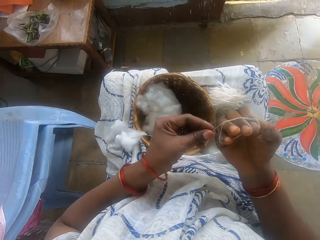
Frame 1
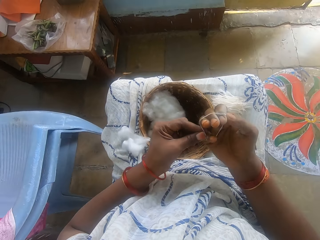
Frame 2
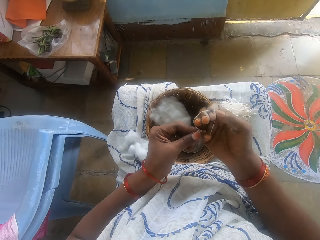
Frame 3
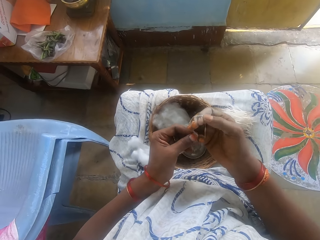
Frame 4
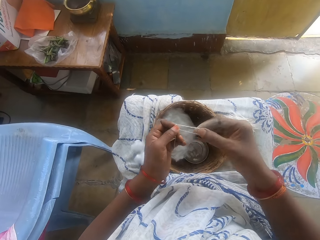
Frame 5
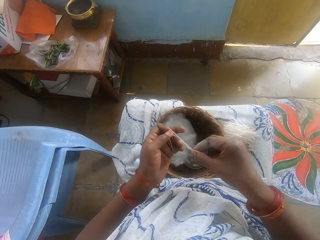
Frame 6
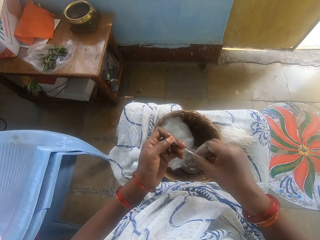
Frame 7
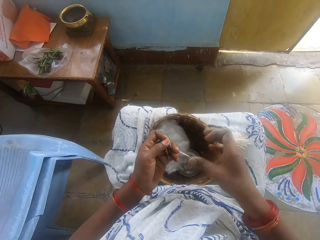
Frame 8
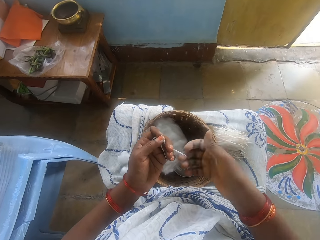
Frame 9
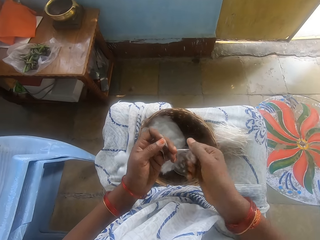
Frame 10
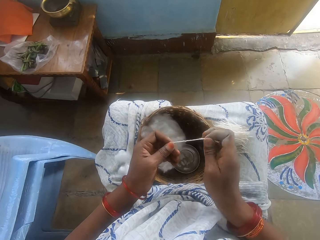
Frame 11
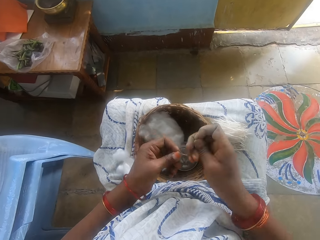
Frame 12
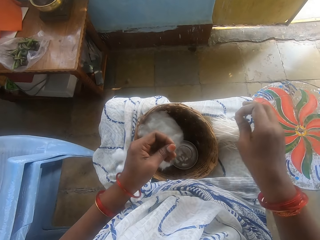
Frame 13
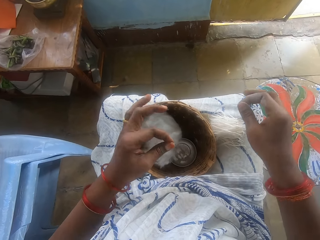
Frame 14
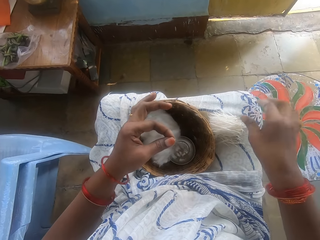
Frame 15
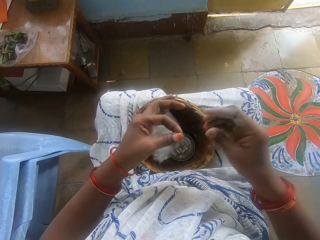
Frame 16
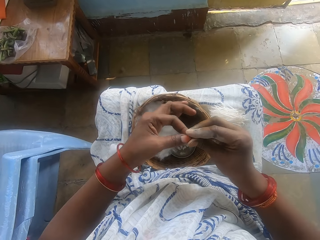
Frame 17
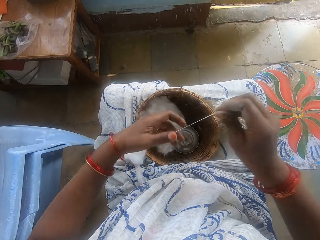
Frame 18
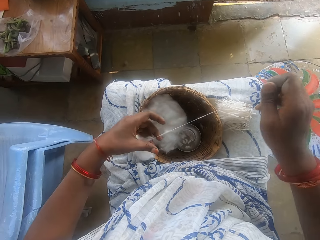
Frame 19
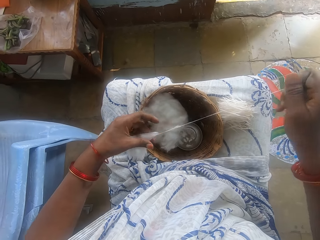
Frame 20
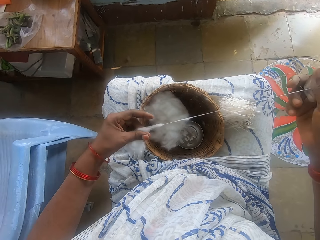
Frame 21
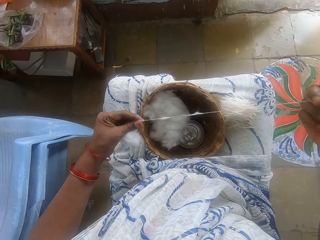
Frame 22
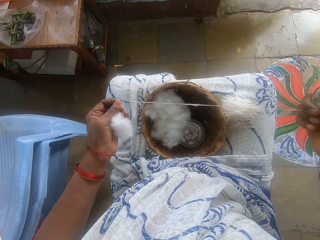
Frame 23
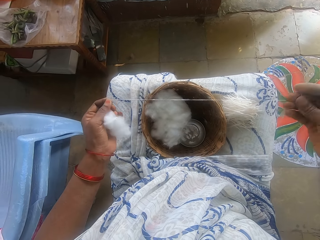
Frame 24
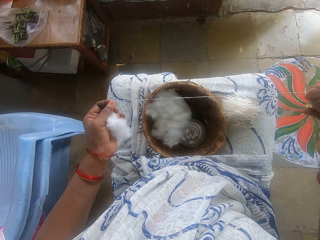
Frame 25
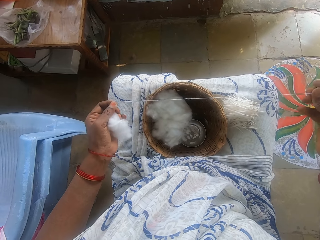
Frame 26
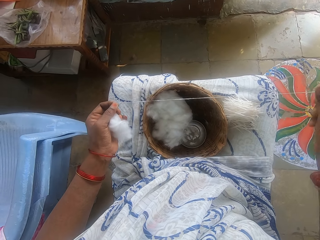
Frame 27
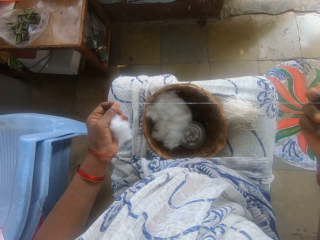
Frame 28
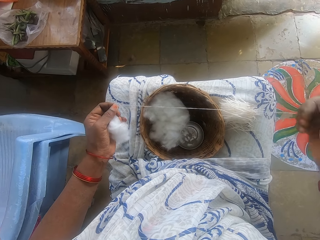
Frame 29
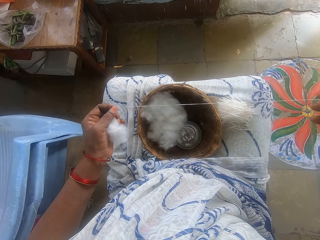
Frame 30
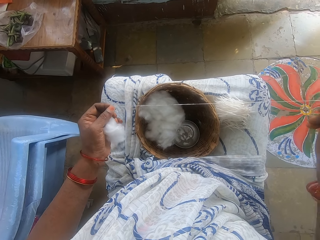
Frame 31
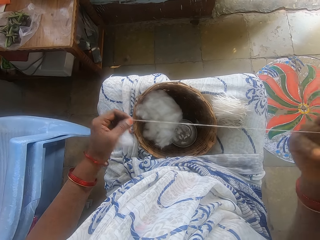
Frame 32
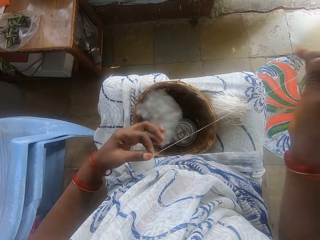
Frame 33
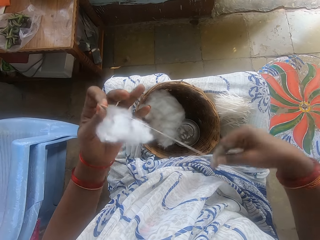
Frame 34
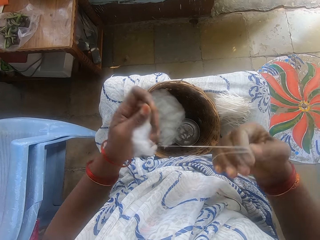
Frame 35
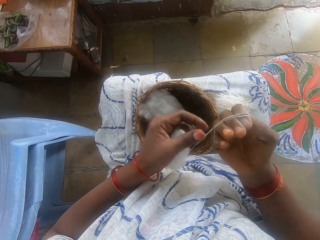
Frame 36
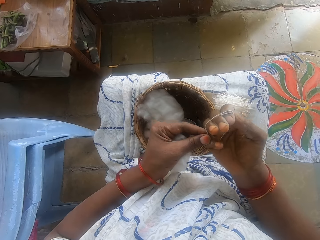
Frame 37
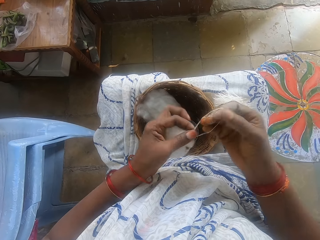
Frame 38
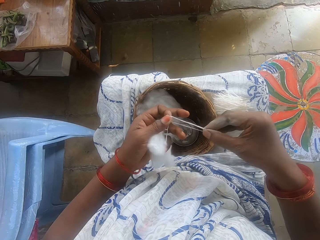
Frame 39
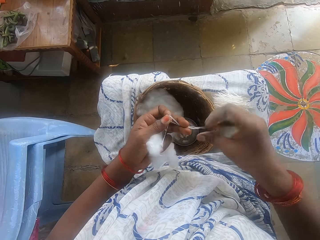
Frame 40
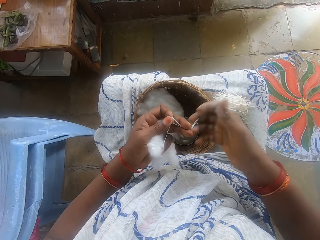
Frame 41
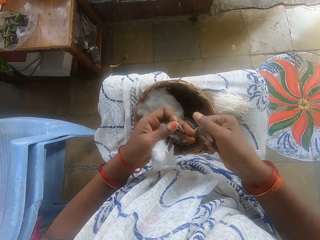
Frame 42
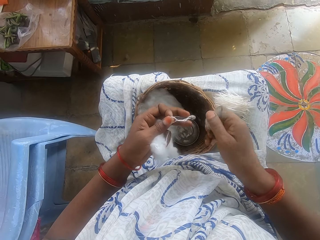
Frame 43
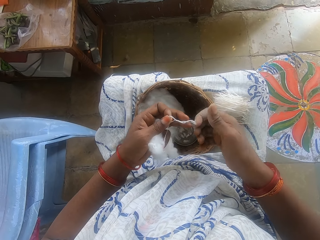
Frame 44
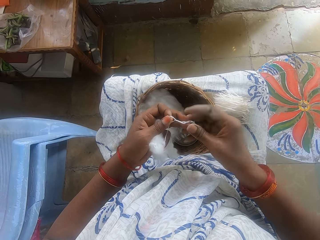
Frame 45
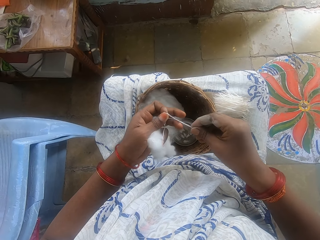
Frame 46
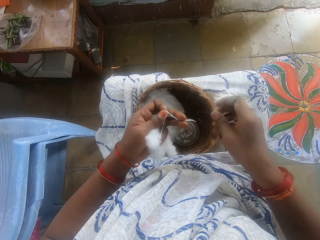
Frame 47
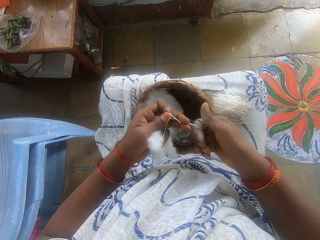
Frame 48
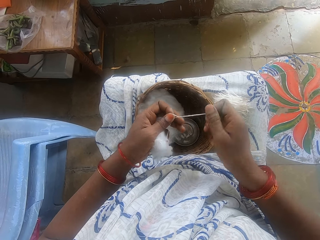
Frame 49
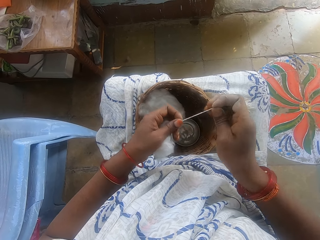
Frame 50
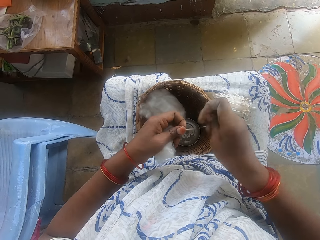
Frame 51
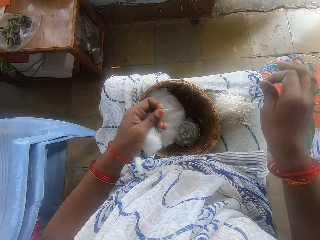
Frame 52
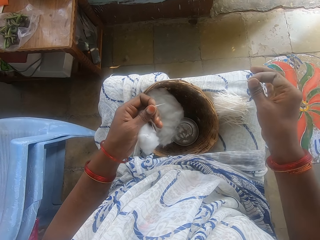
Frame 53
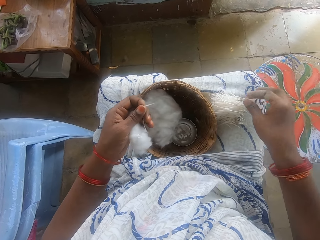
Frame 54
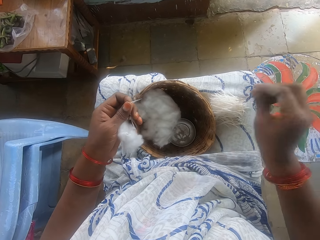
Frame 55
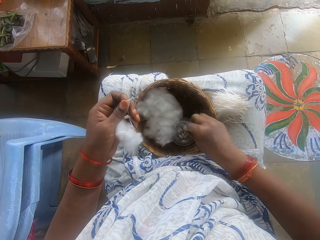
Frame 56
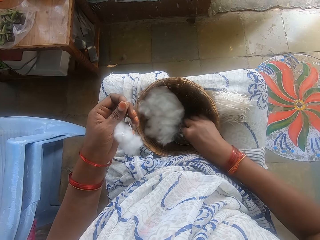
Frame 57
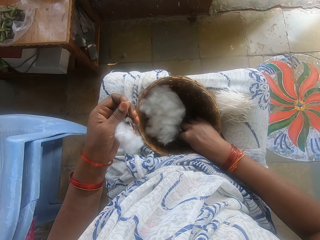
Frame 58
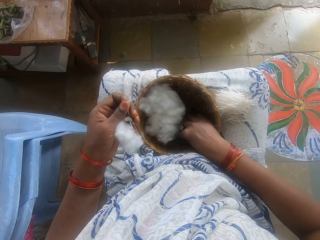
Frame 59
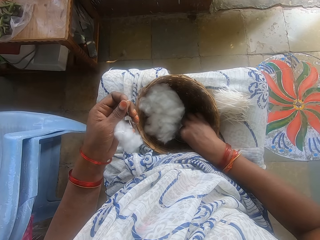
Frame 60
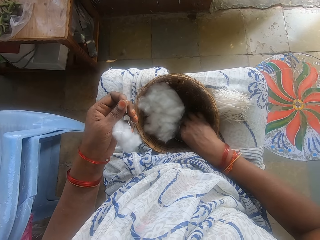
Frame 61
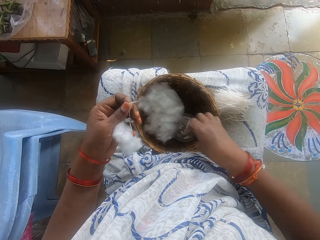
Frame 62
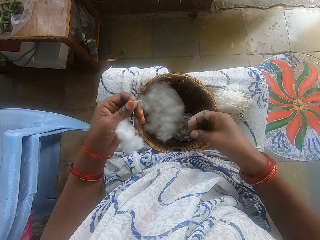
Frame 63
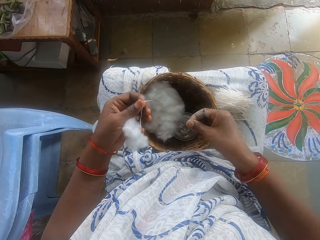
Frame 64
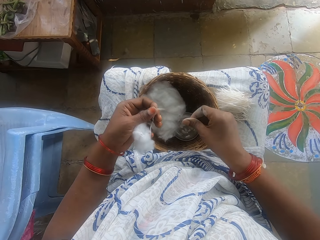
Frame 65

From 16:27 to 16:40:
The camera wearer rolls the cotton strip or string round her right hand with her left hand. She pulls the cotton string off her hand, holds the cotton string with both hands, and pulls her hand off the cotton string. She rolls the cotton. She cuts the cotton strip with her right hand. She places the cut strip on her leg, on the strings. She switches the cotton string to the other hand. She pulls out the ball of cotton wool with both hands. She rolls the cotton strip round her right hand with her left hand. She pulls the cotton string off her hand, holds the cotton string with both hands, and pulls her hand off the cotton string. She rolls the cotton string. She pulls her hand off the cotton string. She rolls the cotton string. She cuts the cotton strip with her right hand. She places the cut strip on her leg, on the strings. She picks powder from the container. She touches some powder with her right hand. She rubs her hands.

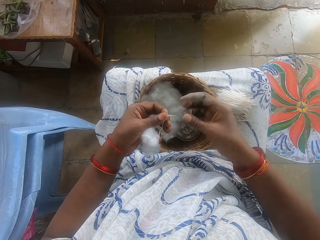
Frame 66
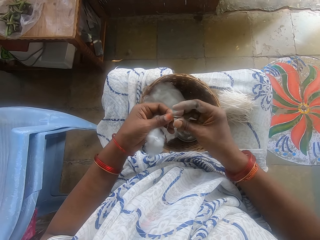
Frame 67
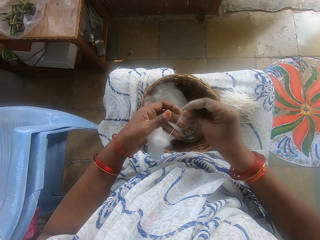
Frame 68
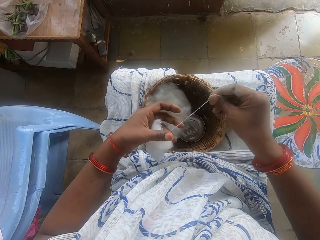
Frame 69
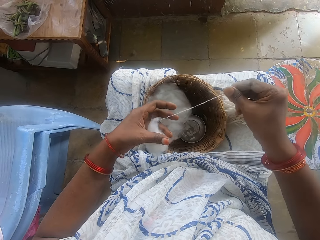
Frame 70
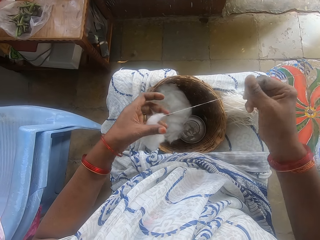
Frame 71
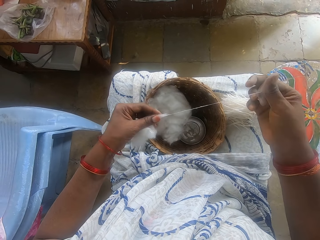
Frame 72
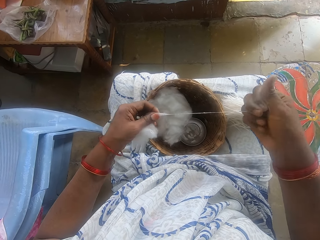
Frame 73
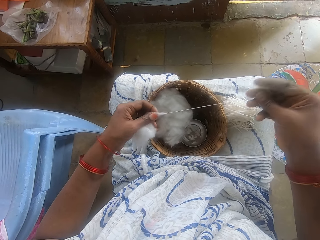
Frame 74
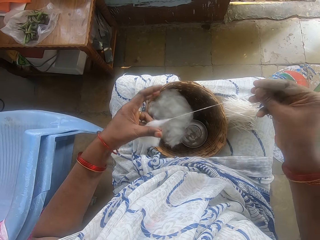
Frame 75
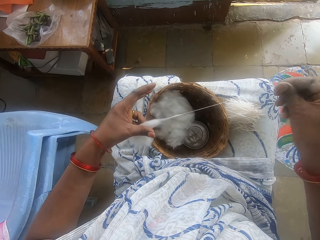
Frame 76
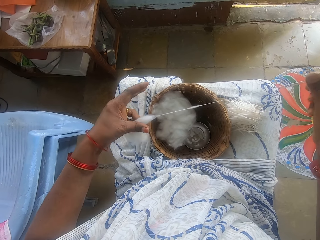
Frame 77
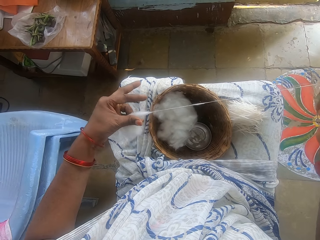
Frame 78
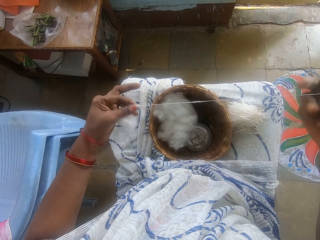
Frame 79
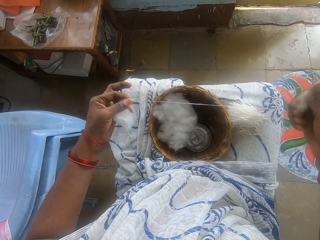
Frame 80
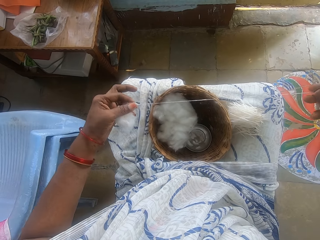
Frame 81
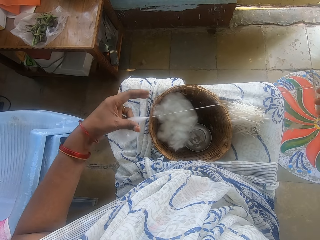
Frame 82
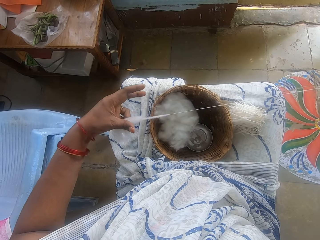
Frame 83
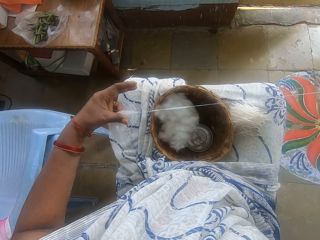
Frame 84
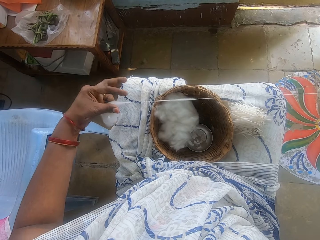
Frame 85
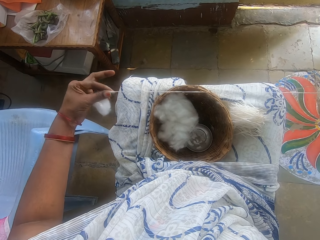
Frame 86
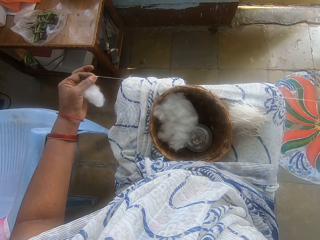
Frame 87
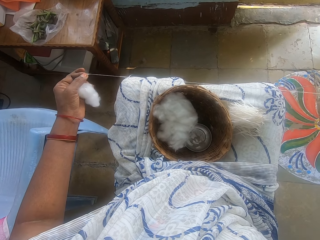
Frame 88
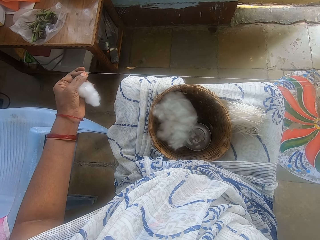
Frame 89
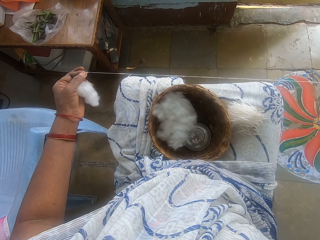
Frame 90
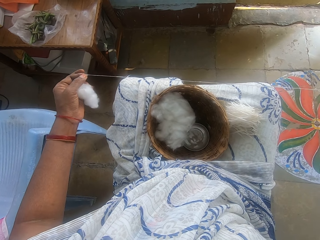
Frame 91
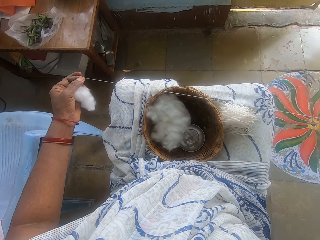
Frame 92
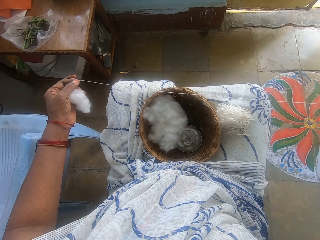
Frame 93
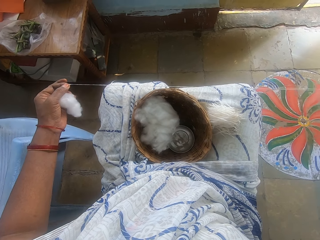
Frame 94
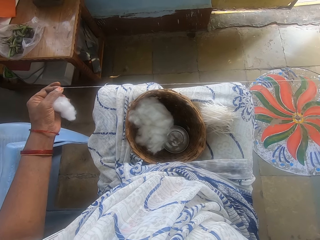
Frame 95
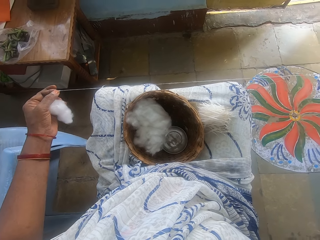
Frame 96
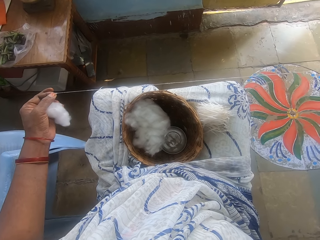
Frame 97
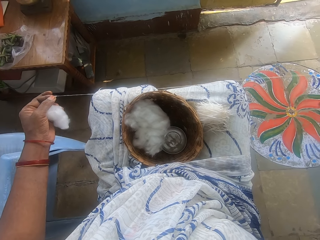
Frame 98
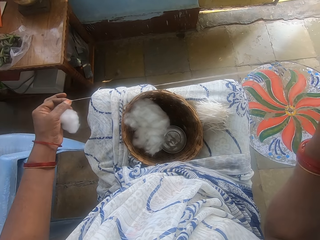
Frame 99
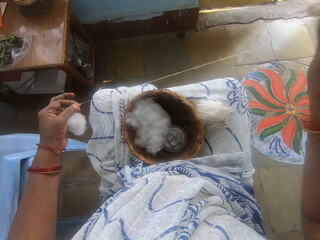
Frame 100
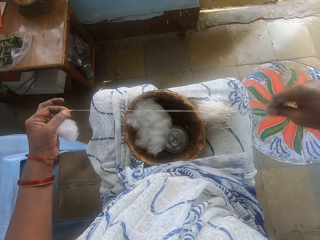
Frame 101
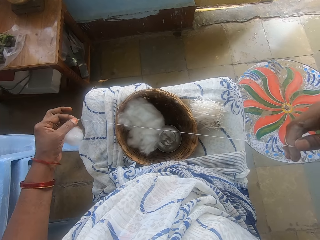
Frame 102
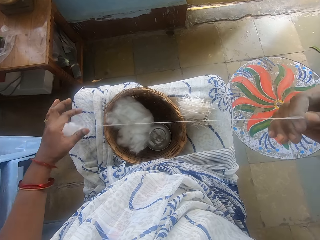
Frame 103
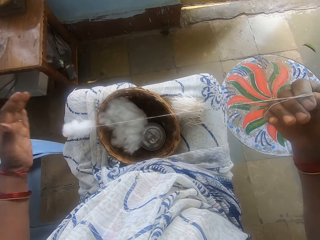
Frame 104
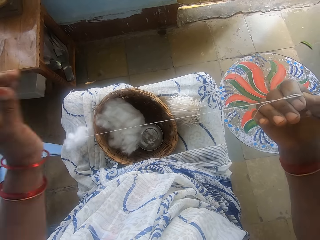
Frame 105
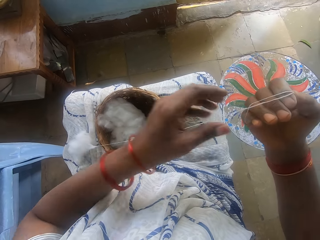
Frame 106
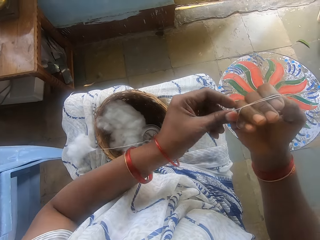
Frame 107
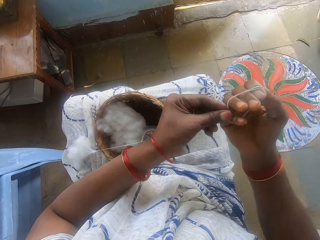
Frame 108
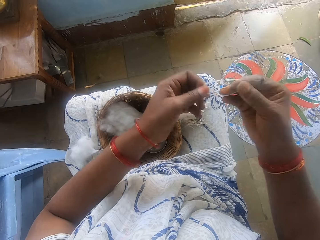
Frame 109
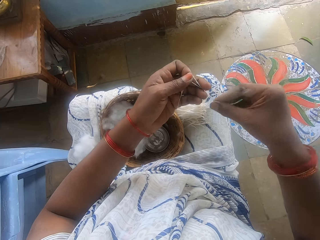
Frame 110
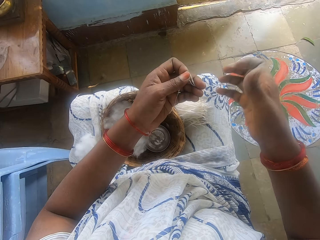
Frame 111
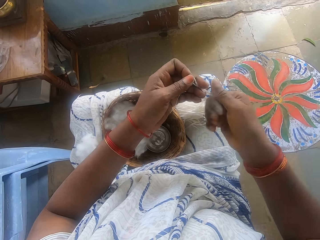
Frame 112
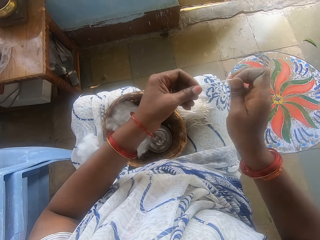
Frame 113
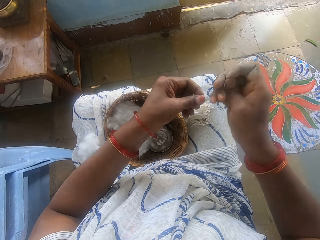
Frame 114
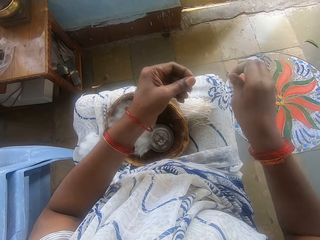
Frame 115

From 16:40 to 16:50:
The camera wearer switches the cotton string or strip to the other hand. She pulls out the ball of cotton wool with both hands. She drops the cotton on her thighs. She rolls the cotton strip round her right hand with her left hand. She pulls the cotton string off her hand and pulls her hand off the cotton string. She rolls the cotton string.
